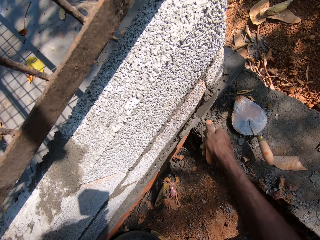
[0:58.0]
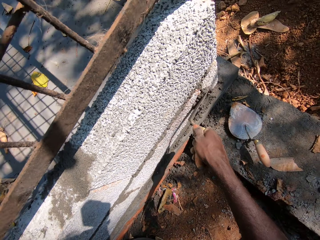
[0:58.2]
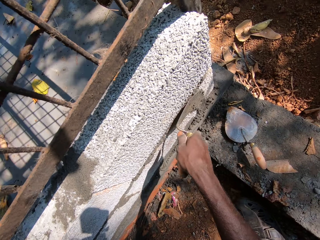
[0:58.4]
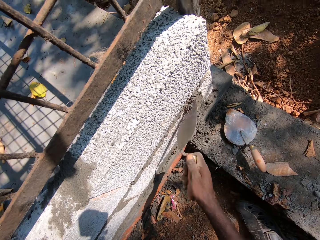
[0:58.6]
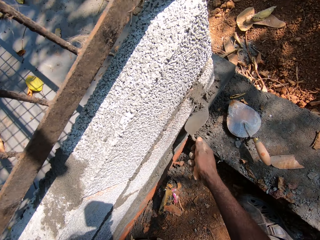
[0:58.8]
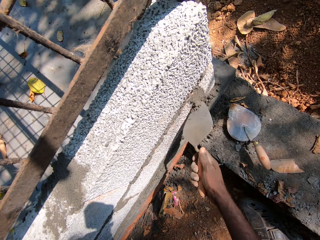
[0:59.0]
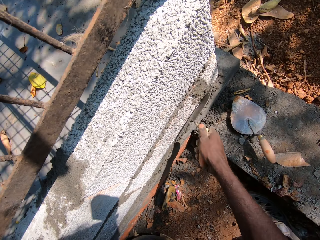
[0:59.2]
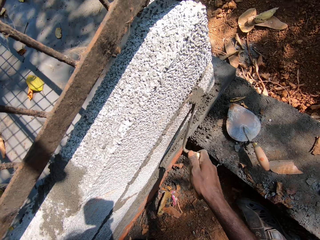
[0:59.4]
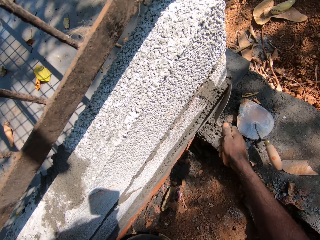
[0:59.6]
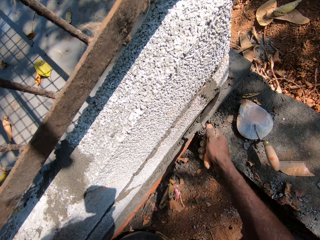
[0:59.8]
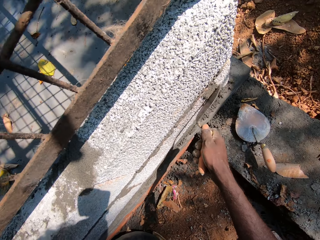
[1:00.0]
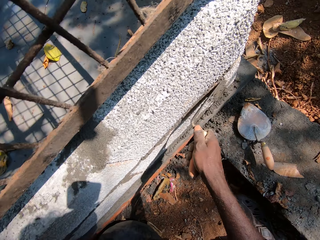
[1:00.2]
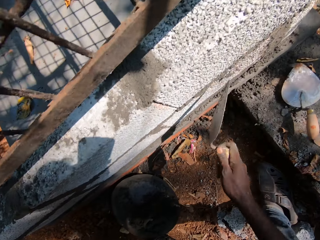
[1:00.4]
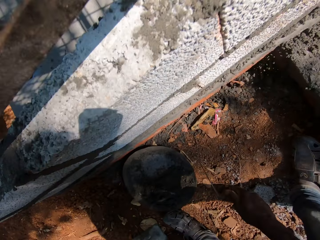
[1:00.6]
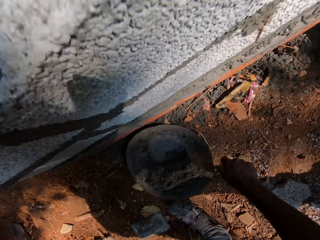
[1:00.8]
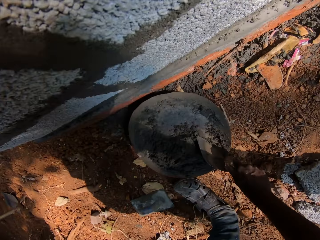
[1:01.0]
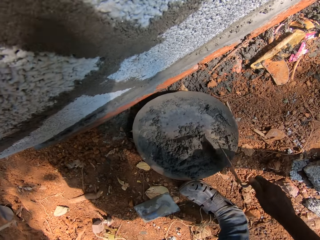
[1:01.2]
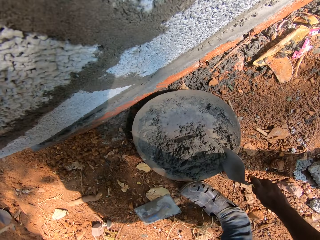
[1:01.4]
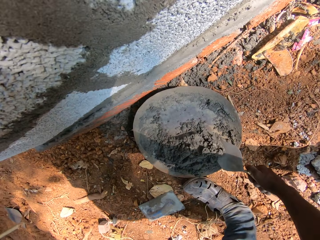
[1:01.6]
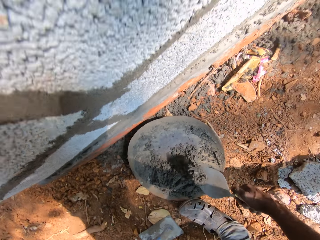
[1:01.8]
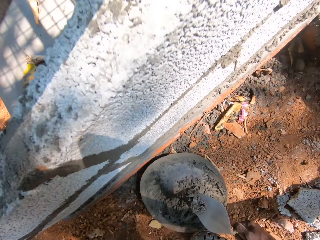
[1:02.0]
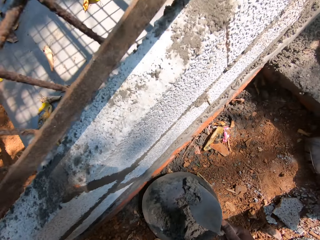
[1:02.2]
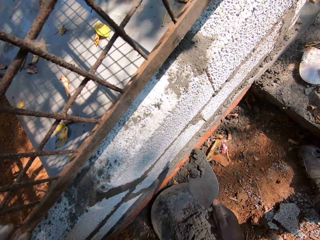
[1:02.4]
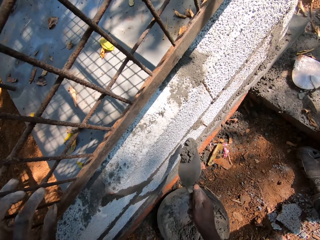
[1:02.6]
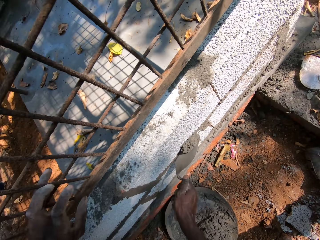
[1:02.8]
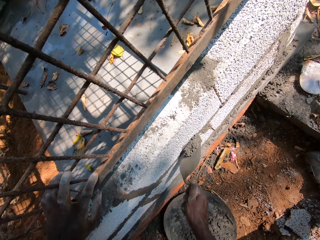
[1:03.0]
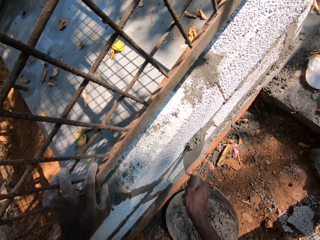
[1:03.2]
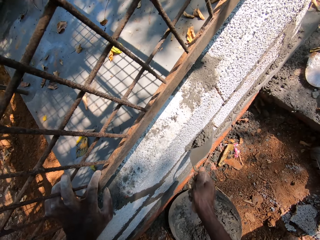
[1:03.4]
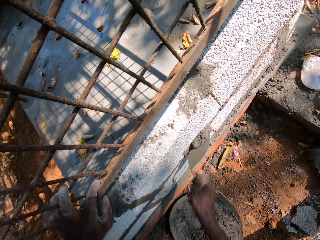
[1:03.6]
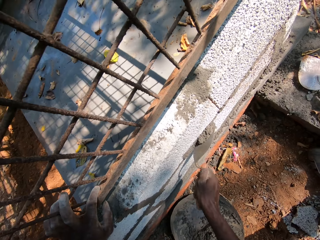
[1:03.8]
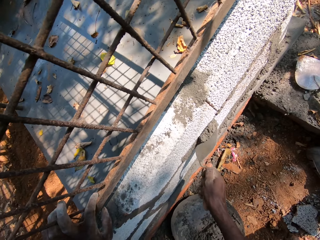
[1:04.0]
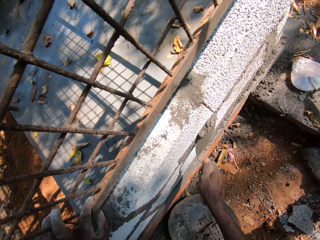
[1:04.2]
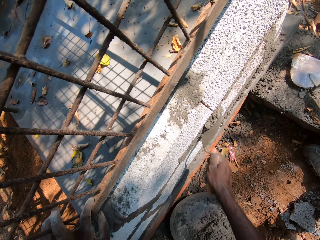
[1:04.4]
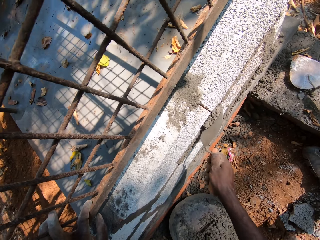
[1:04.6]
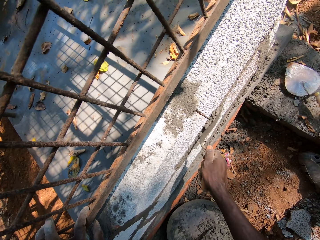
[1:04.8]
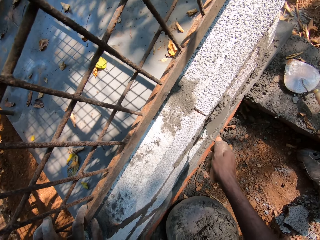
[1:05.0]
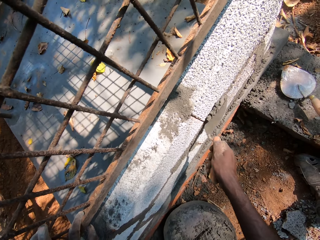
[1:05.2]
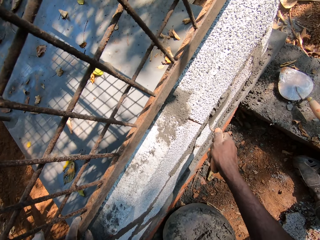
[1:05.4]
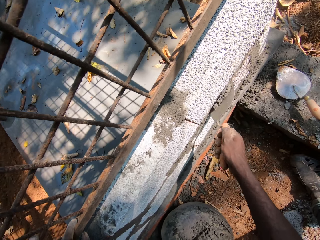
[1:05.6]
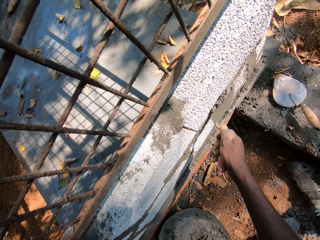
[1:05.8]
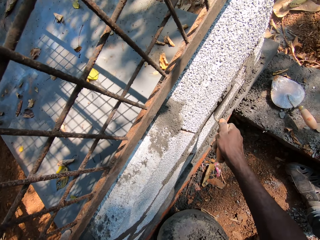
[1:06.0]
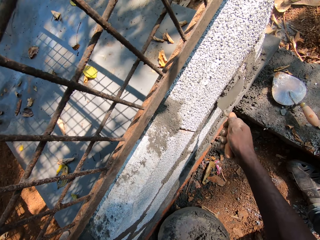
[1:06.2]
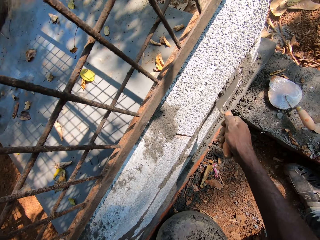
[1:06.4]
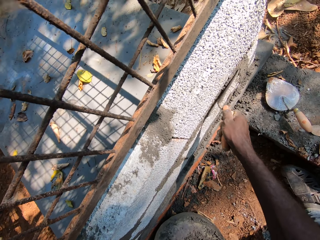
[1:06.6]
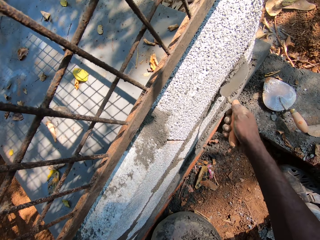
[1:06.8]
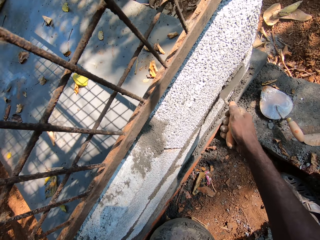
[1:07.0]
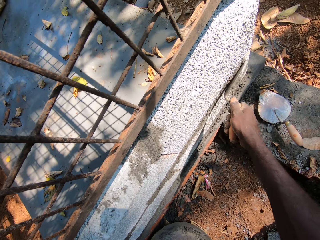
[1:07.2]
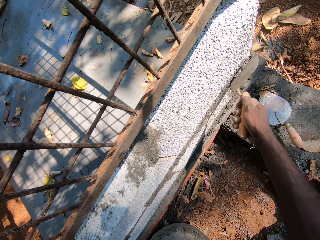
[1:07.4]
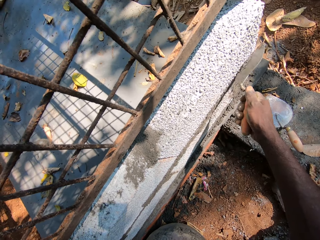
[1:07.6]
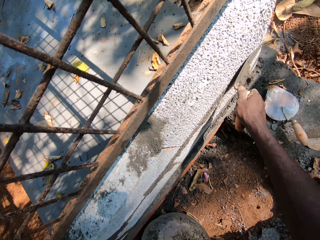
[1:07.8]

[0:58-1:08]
The camera wearer puts cement on the wall from the masonry trowel in his right hand. He takes the cement from the head pan of cement with the masonry trowel in his right hand. He puts the cement on the wall from the masonry trowel in his right hand. He holds iron bars on the wall with his left hand. He constructs the wall with the trowel.

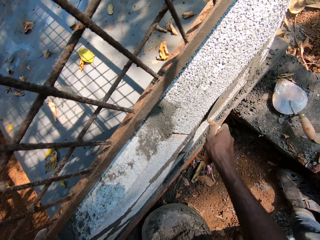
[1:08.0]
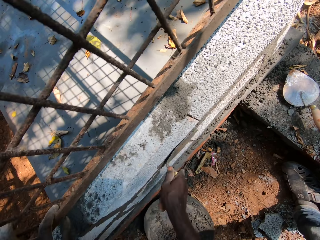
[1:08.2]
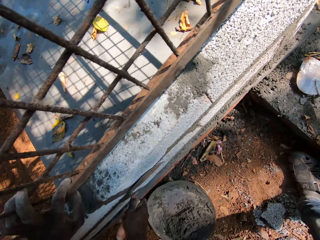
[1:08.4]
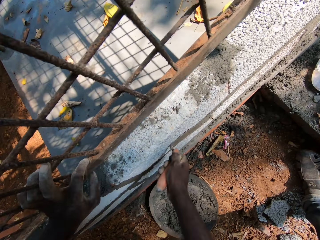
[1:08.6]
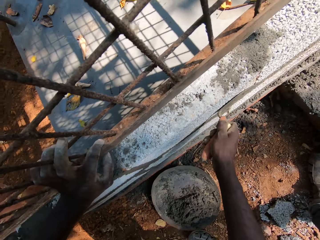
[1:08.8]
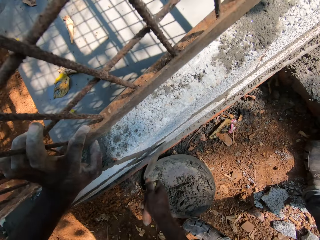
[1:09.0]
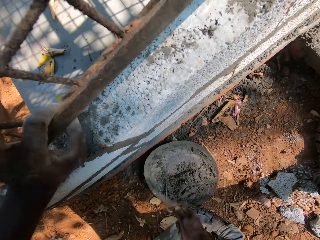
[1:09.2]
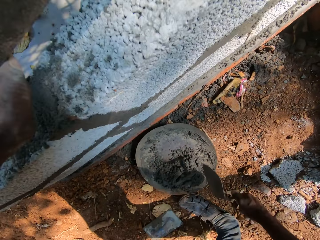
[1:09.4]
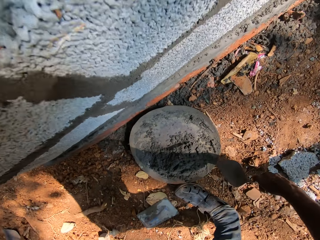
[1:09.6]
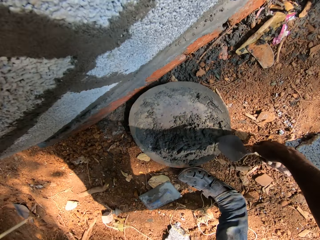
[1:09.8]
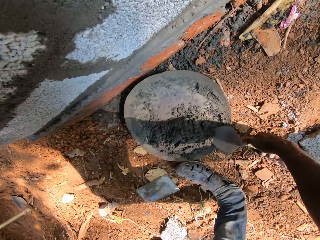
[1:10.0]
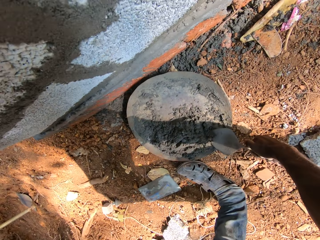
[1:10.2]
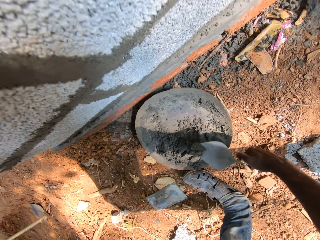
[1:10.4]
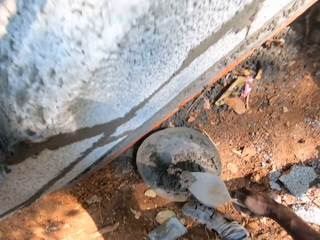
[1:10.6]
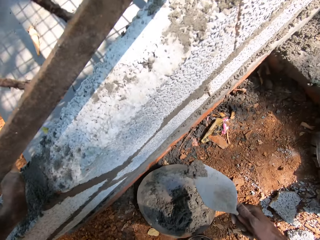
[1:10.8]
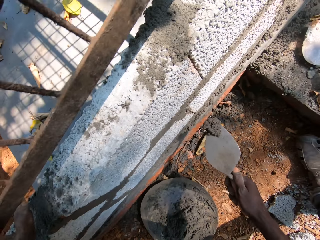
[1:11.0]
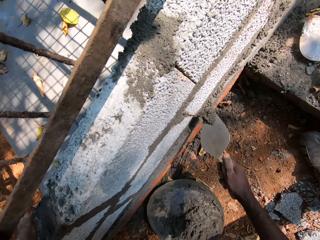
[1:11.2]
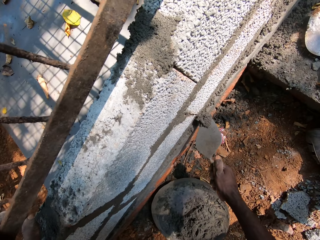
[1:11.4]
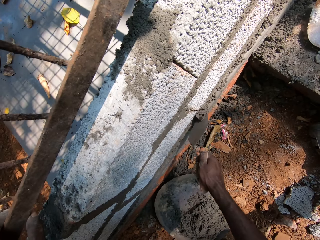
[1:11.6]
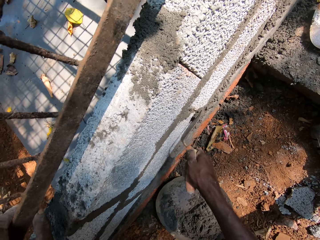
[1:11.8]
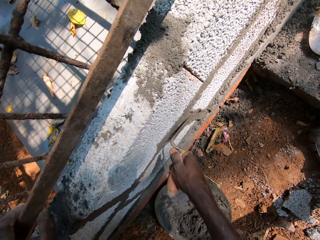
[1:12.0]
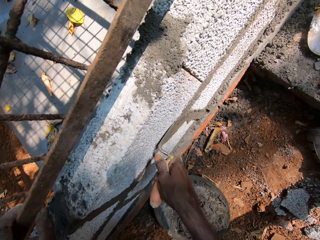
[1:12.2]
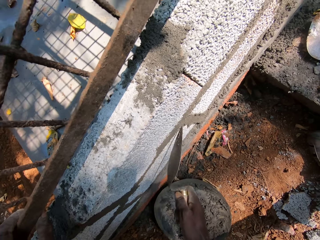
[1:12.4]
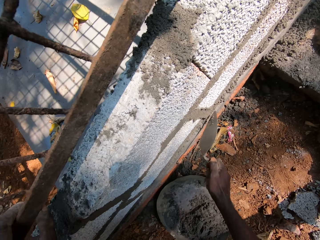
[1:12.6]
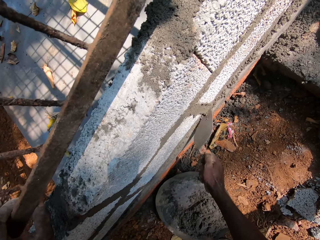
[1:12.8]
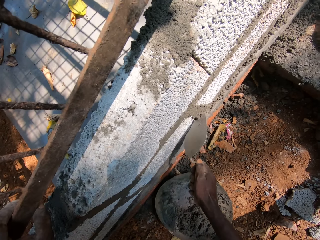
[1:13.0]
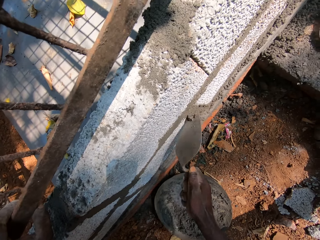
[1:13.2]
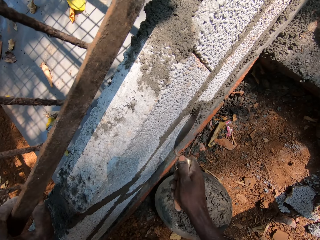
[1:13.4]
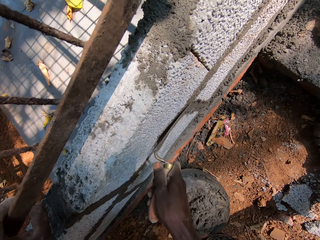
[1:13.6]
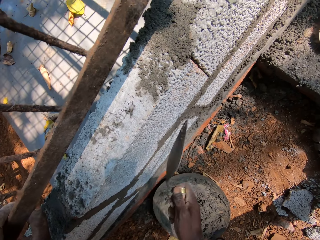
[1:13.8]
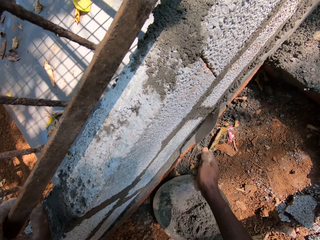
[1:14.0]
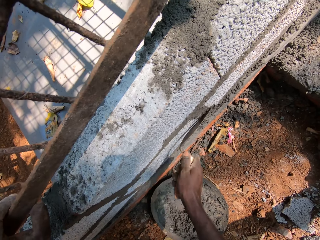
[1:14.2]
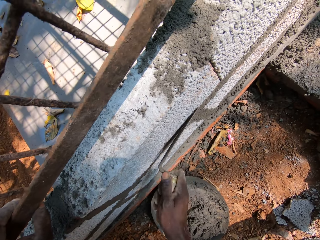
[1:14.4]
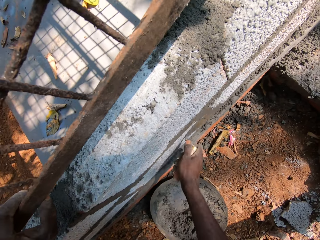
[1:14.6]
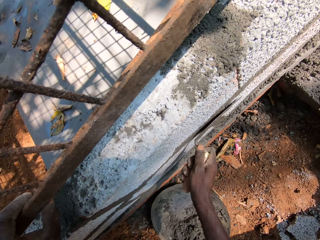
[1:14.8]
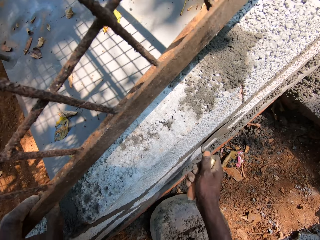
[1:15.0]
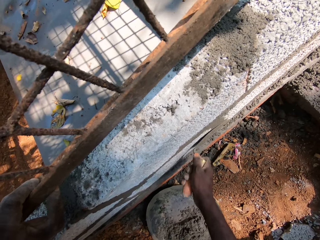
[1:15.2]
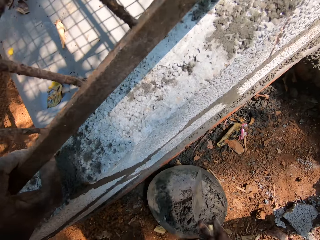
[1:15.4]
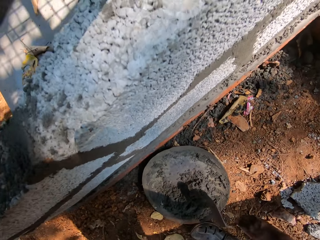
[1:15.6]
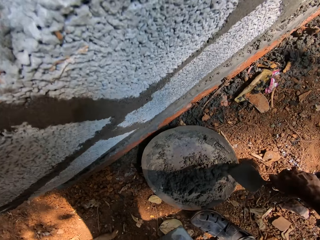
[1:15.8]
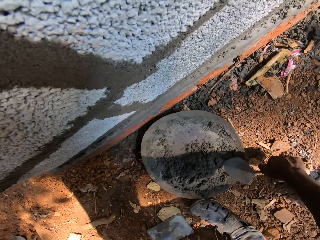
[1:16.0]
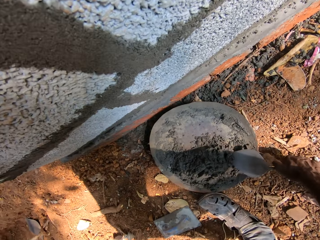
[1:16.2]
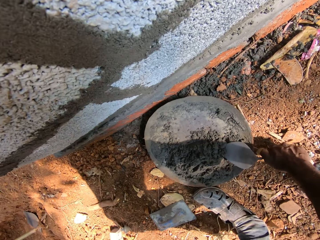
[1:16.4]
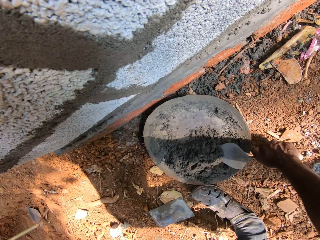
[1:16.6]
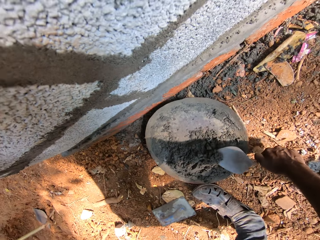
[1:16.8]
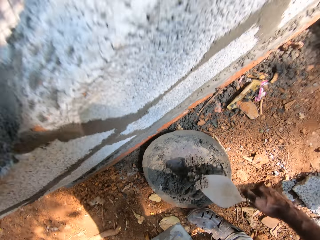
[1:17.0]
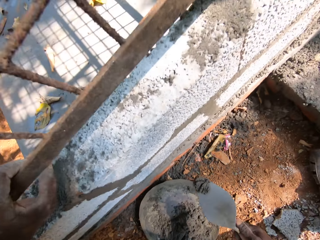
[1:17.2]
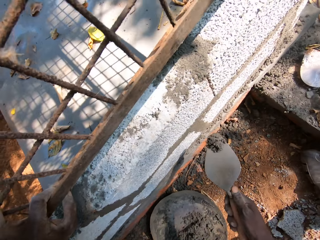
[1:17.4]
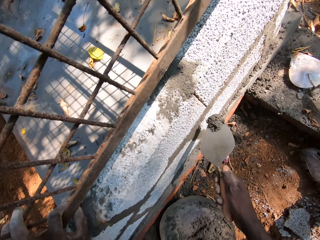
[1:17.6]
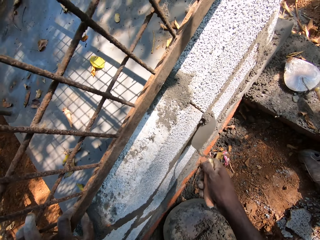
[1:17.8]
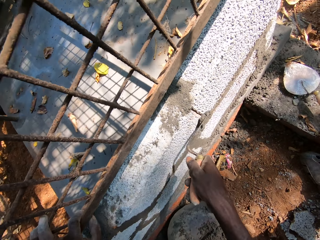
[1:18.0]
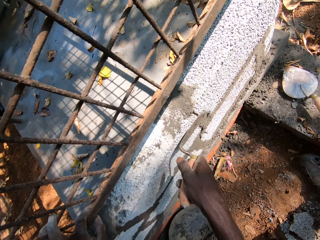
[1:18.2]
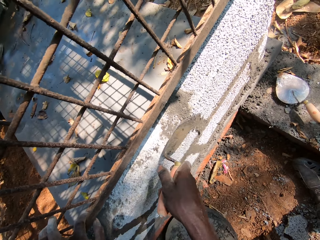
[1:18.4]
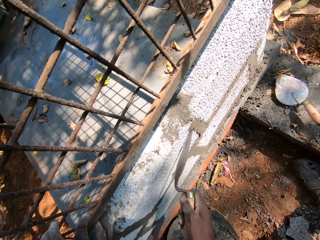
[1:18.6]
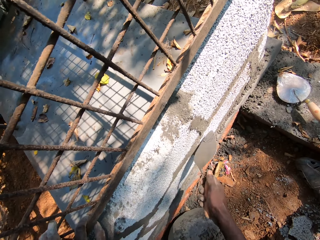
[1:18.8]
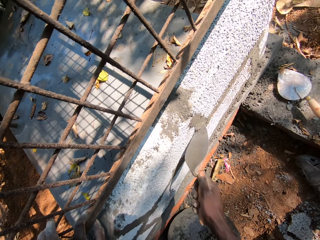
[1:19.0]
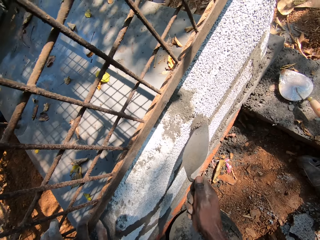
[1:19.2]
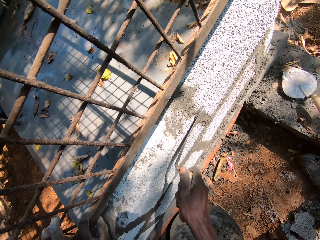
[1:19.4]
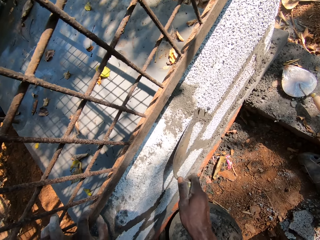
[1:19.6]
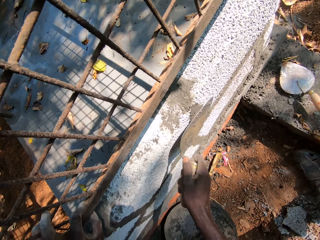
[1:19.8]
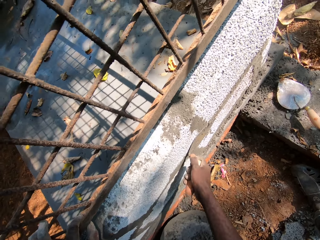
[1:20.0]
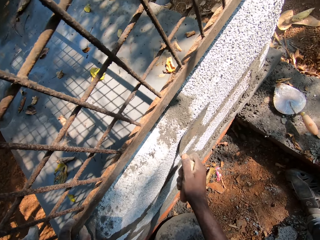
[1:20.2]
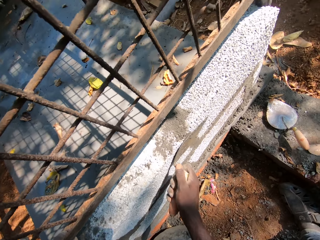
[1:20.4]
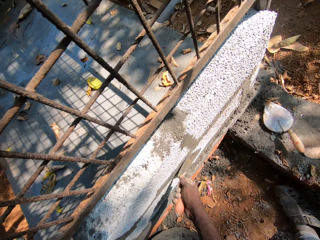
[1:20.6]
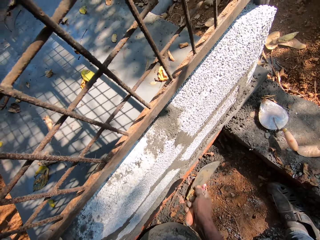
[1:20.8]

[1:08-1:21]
The camera wearer holds a metal fence. He takes cement from the head pan of cement with the masonry trowel in his right hand. He puts the cement on the wall from the masonry trowel in his right hand. He takes the cement from the head pan of cement with the masonry trowel in his right hand. He puts the cement on the wall from the masonry trowel in his right hand.
